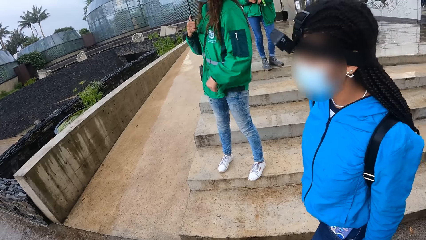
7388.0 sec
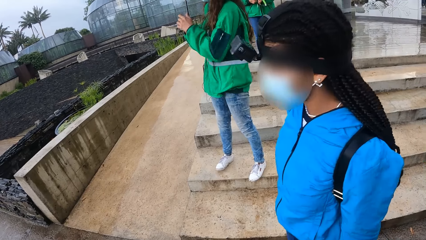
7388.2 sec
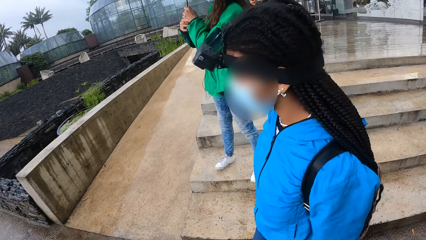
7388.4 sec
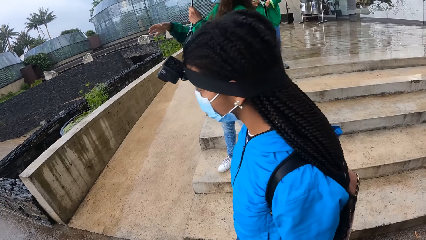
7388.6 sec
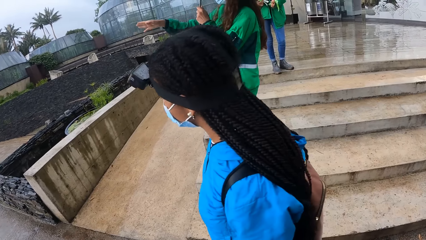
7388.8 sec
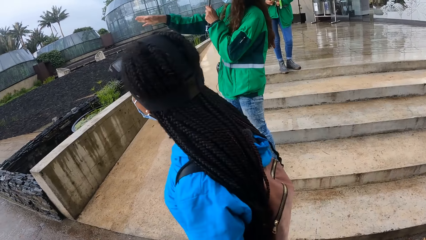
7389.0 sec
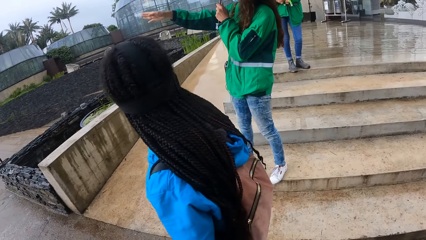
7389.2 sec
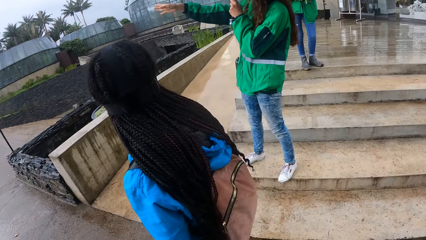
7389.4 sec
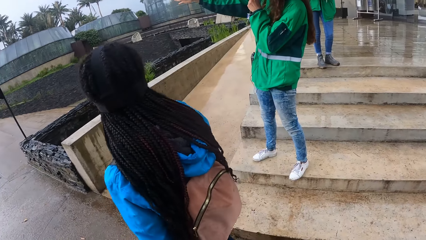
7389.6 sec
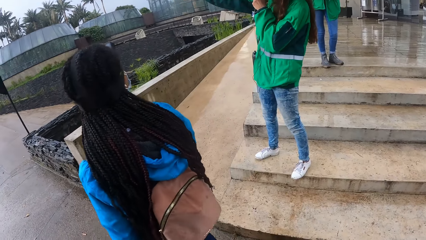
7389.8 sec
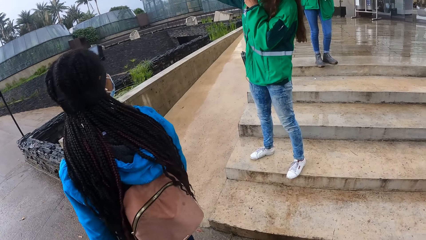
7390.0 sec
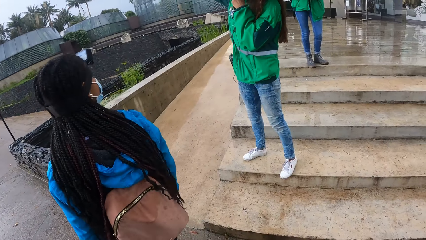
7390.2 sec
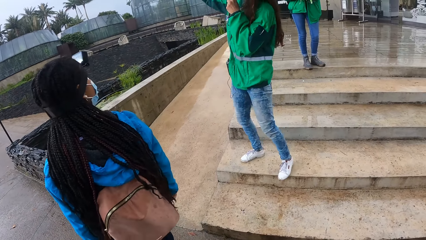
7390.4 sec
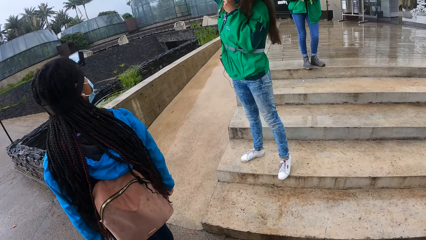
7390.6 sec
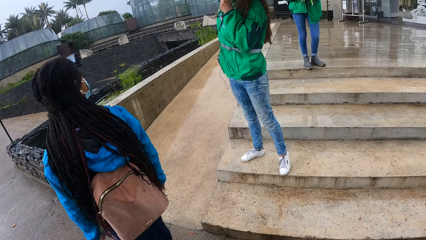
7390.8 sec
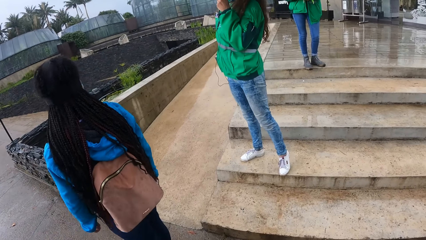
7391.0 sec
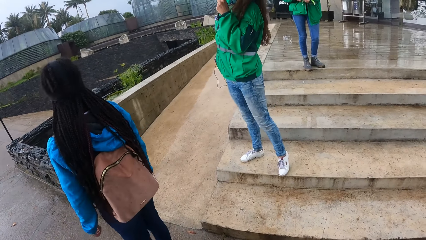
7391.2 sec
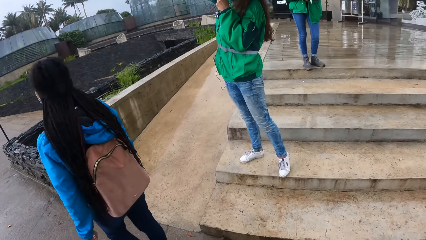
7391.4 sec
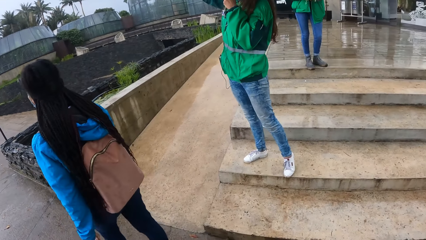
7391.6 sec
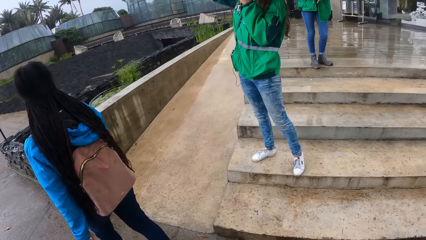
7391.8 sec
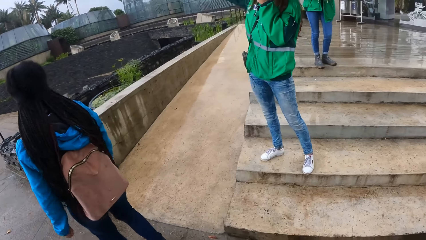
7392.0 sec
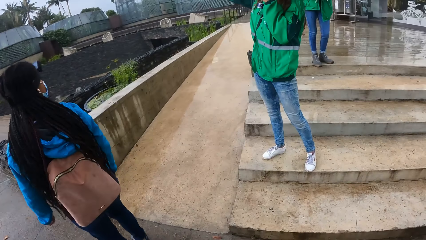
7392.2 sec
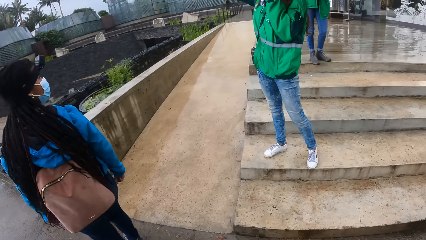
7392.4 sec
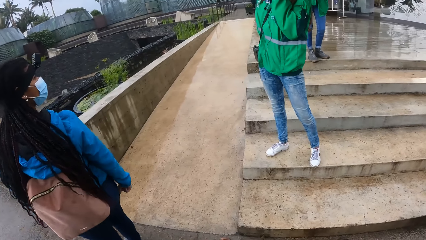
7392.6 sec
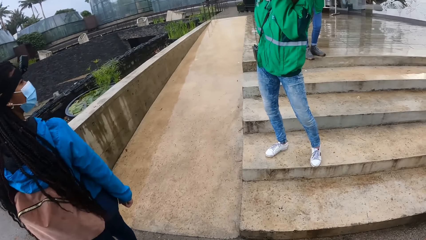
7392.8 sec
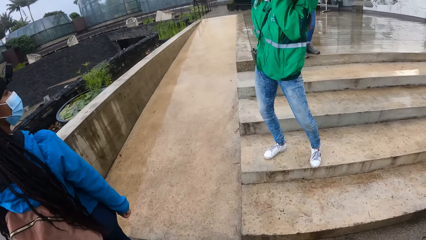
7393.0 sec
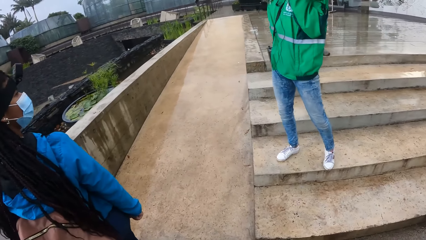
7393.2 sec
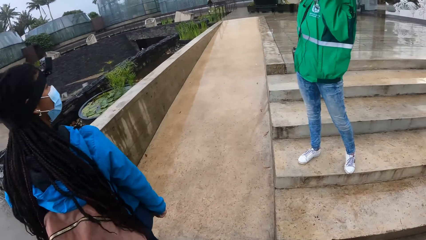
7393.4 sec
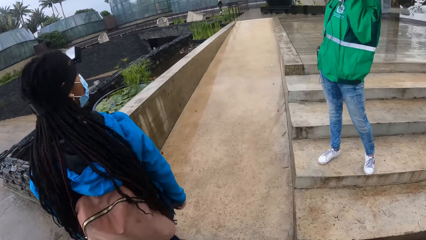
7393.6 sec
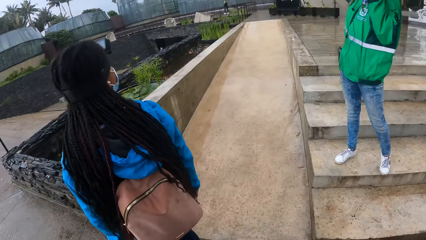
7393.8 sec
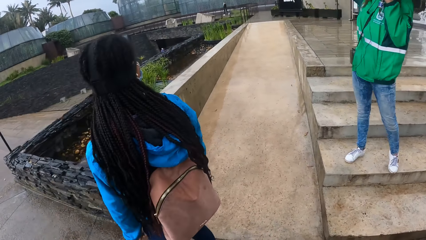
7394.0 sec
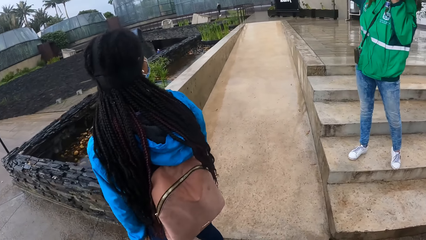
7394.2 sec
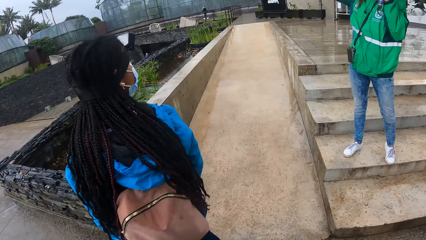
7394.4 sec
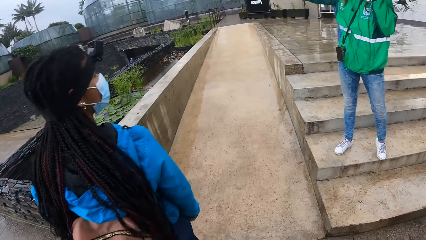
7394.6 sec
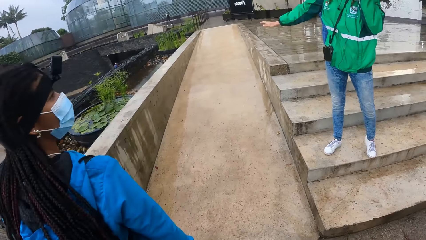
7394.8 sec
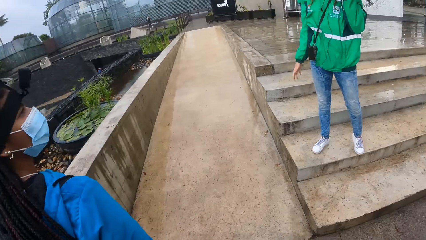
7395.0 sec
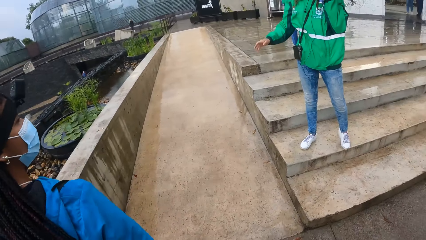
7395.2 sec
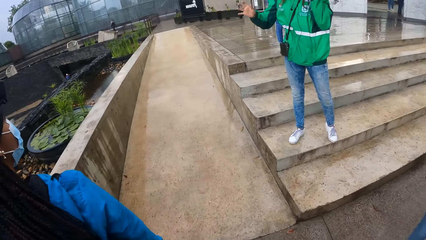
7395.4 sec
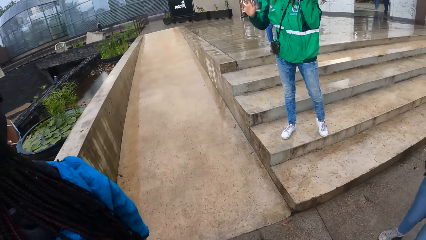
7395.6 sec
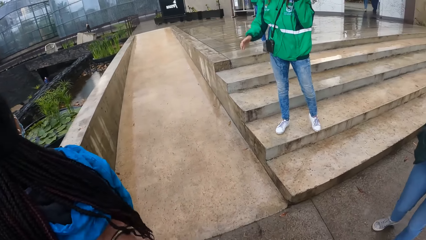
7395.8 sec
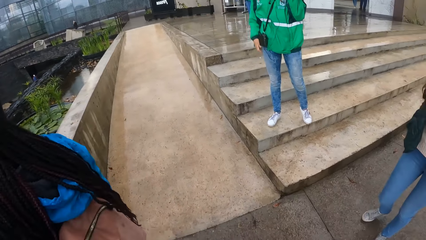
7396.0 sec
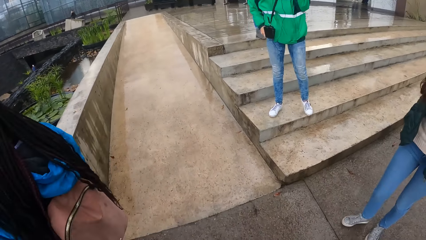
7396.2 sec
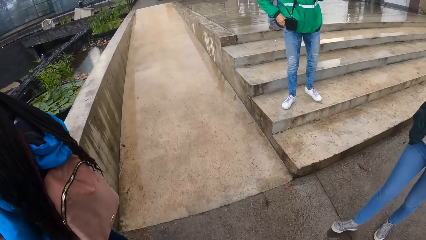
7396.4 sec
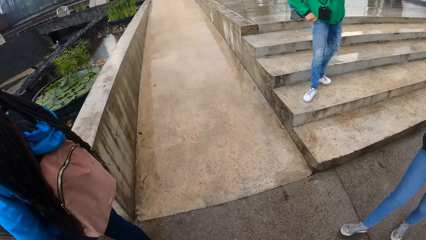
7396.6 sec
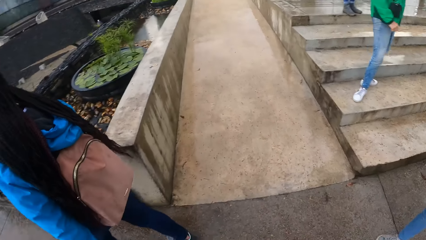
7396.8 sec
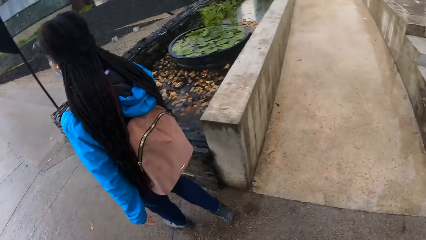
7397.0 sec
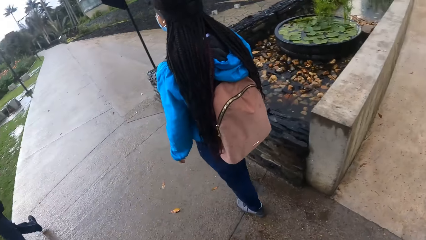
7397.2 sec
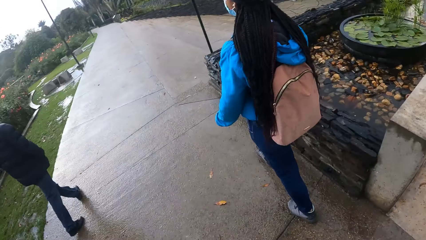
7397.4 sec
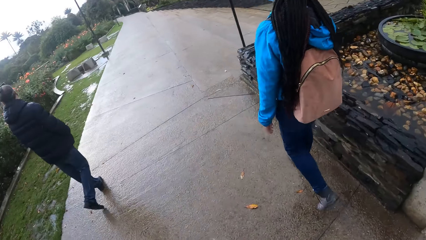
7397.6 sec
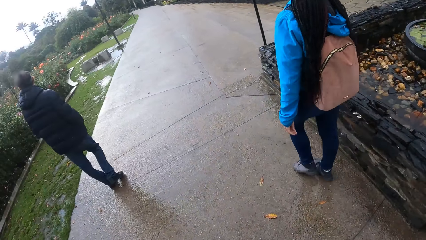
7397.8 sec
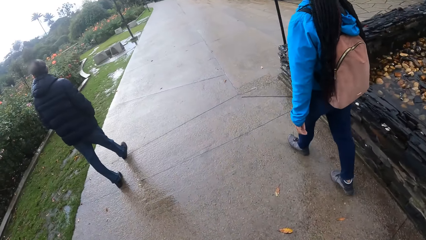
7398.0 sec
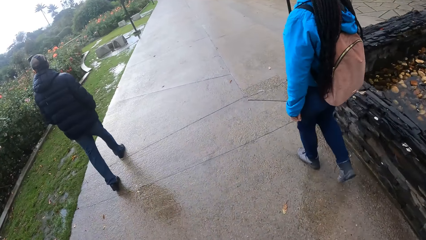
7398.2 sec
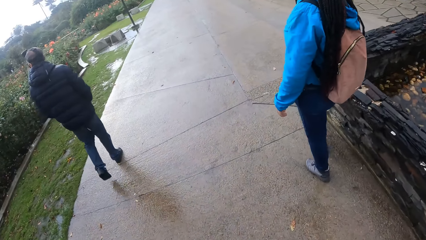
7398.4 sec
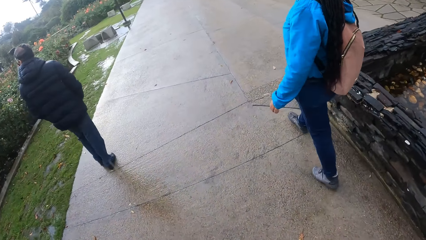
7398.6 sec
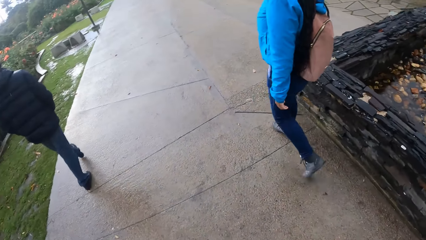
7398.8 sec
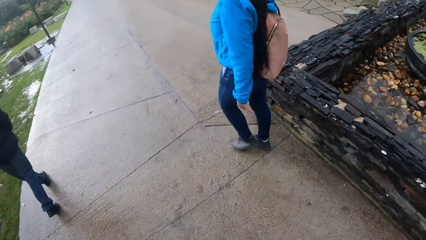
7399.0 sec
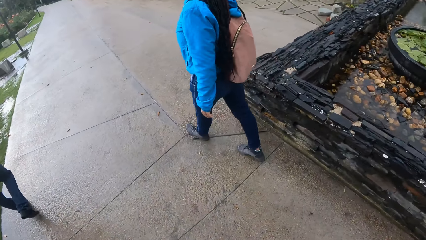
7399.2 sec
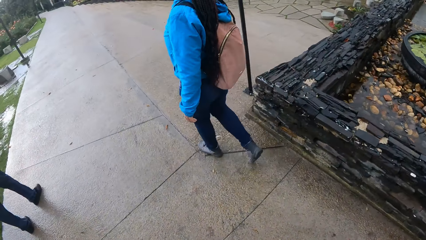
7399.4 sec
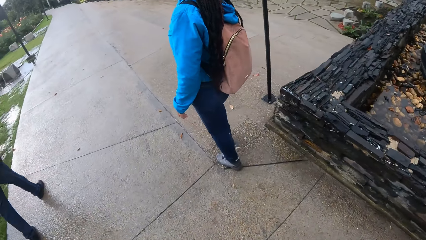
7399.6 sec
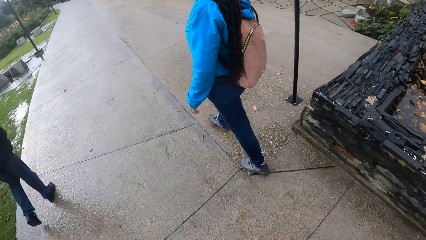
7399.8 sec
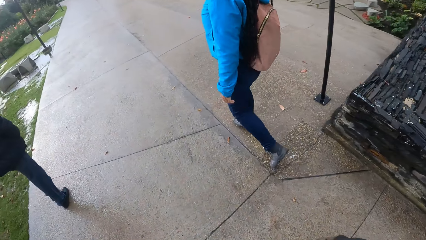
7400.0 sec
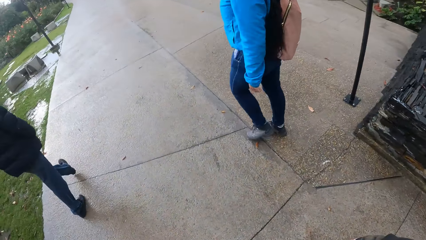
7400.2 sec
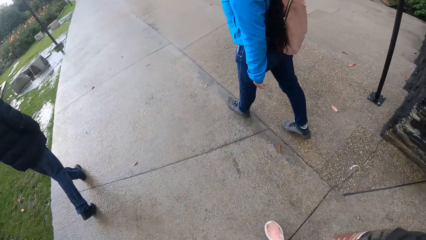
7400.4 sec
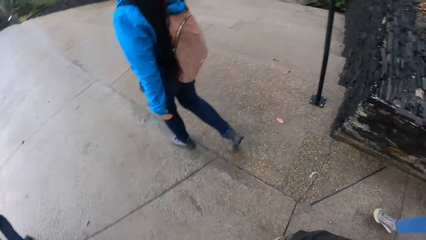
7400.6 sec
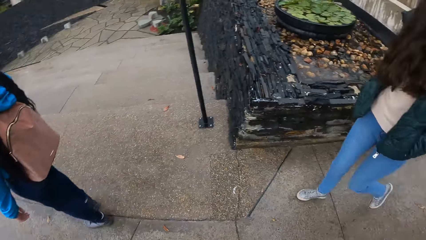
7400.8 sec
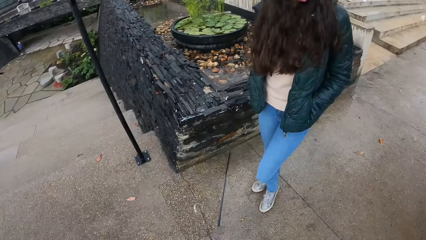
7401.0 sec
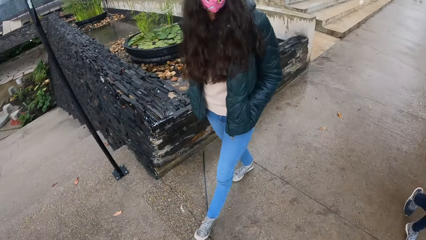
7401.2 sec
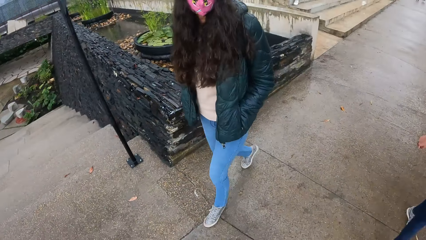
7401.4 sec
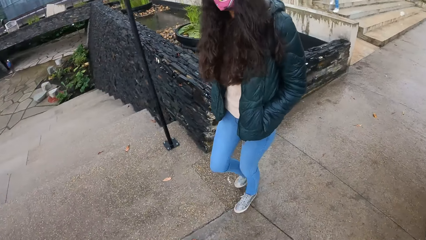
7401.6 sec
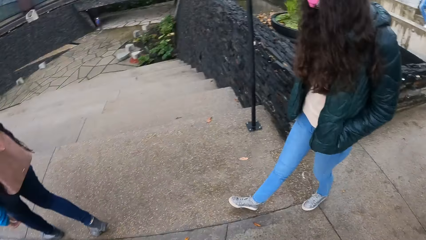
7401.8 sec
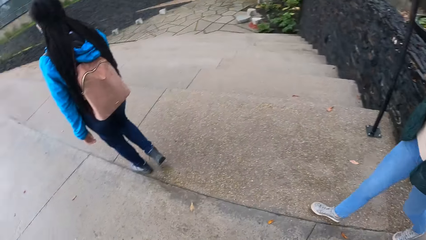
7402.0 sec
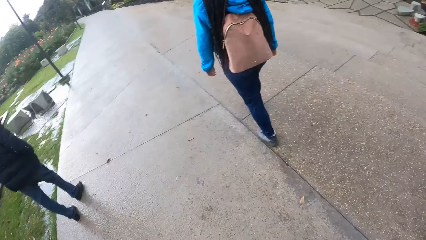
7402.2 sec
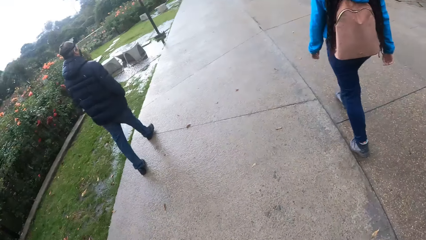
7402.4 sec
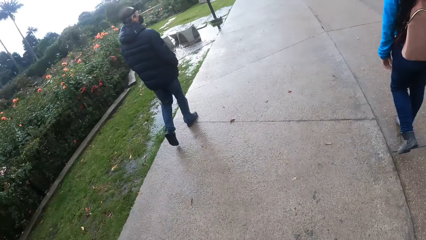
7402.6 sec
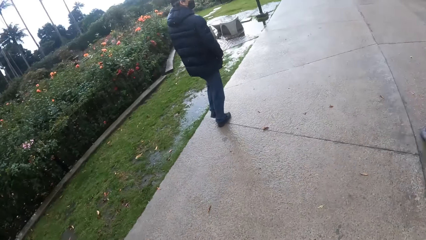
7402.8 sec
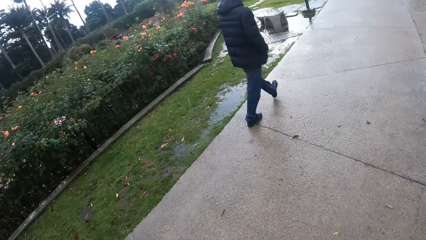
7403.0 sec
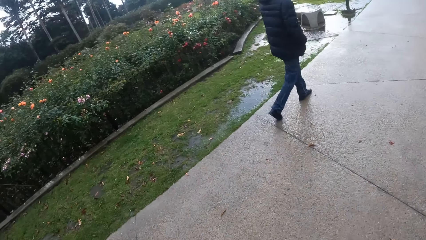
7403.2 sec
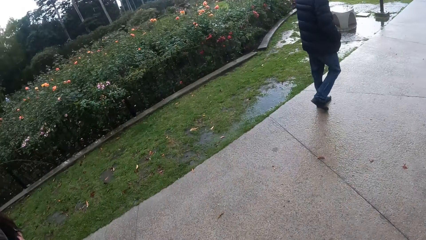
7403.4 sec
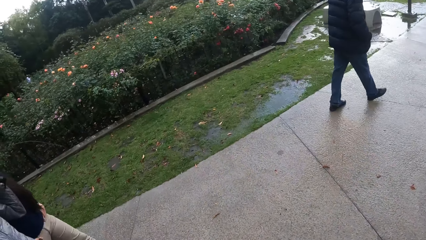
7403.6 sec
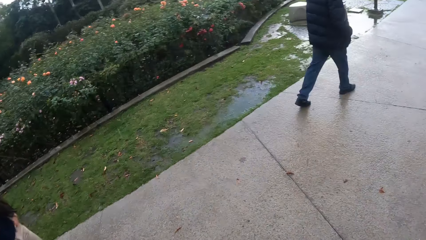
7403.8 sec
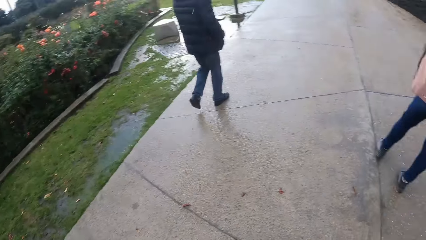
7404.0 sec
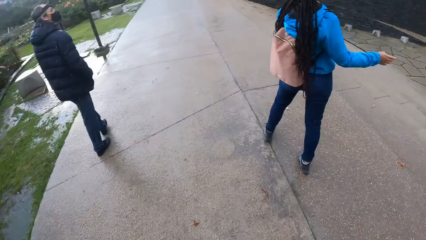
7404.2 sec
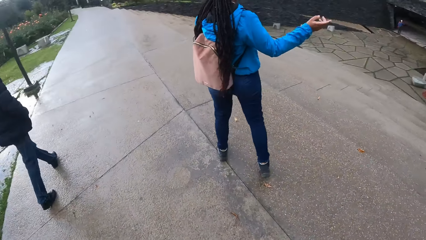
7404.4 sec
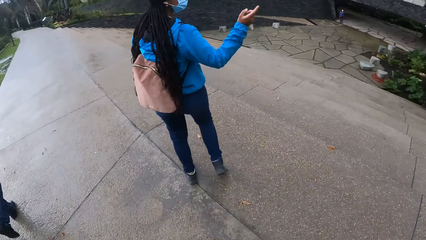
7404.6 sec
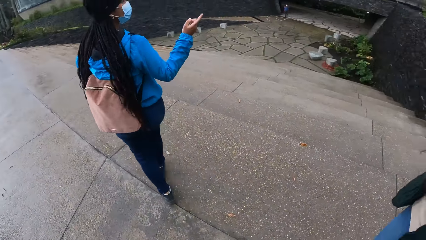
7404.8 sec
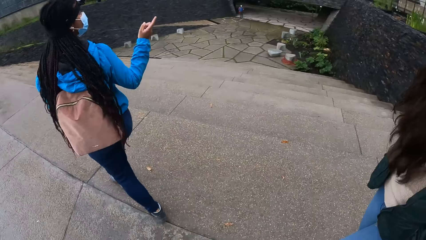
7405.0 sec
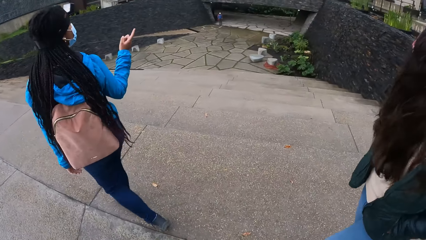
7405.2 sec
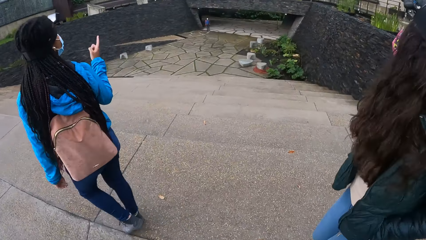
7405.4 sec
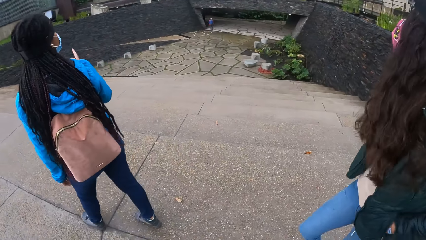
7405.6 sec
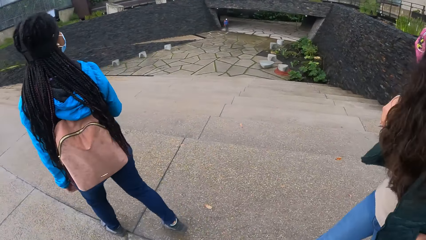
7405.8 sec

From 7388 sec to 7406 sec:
A woman walks on a walkway past the camera wearer. Another woman passes the umbrella in her right hand to her left hand. The other woman points towards the compound. The camera wearer walks on the walkway. They follow the first woman on the pathway. A third woman walks on the walkway. A man walks on the walkway. A fourth woman walks on the walkway. The first woman points at the compound.
